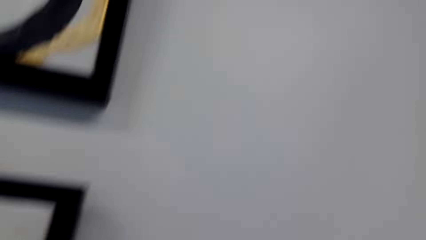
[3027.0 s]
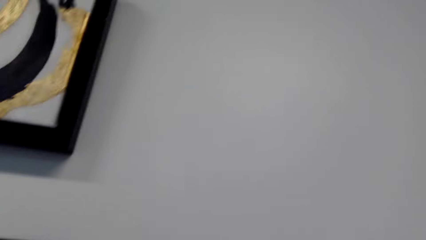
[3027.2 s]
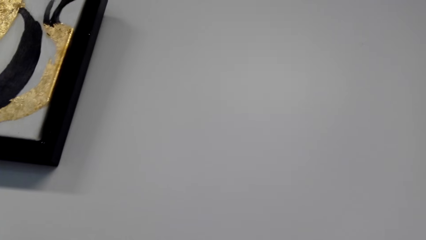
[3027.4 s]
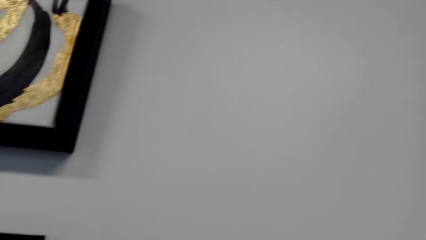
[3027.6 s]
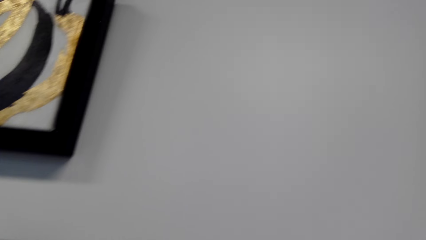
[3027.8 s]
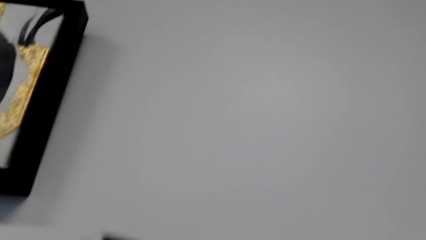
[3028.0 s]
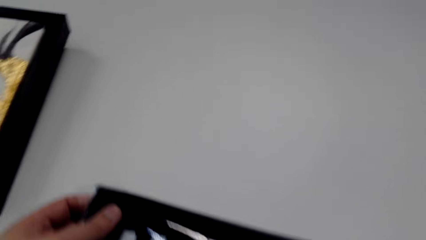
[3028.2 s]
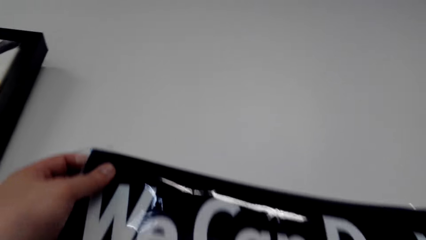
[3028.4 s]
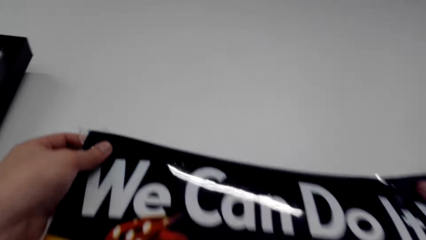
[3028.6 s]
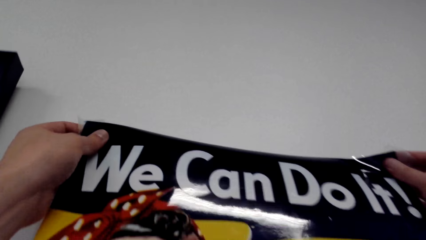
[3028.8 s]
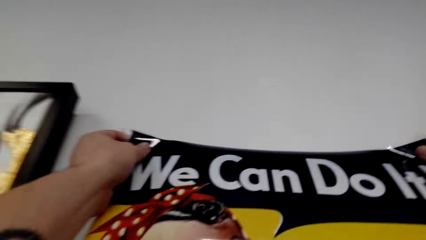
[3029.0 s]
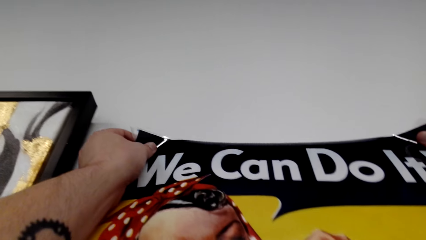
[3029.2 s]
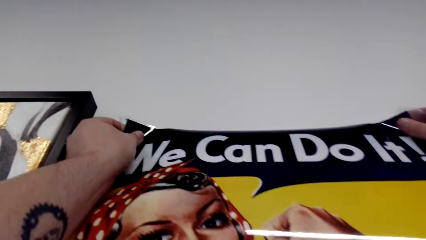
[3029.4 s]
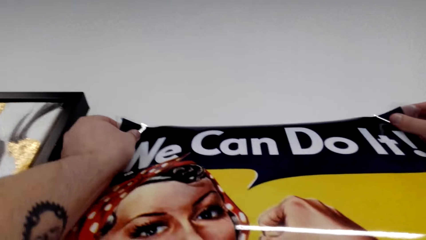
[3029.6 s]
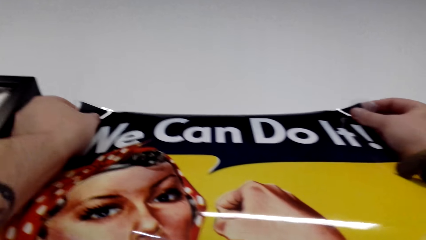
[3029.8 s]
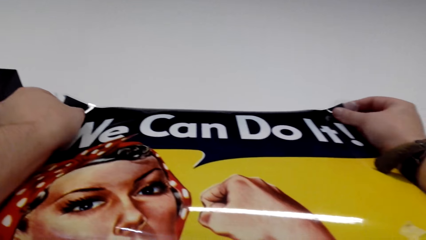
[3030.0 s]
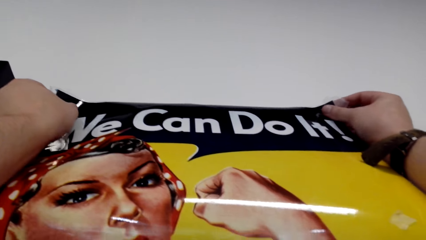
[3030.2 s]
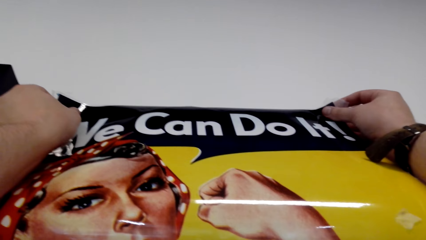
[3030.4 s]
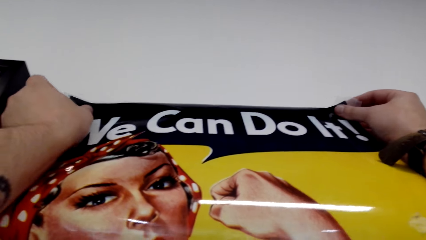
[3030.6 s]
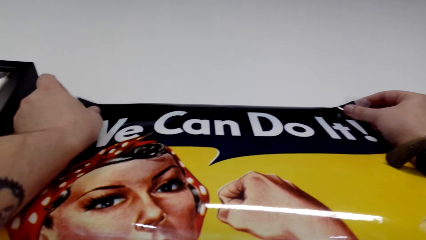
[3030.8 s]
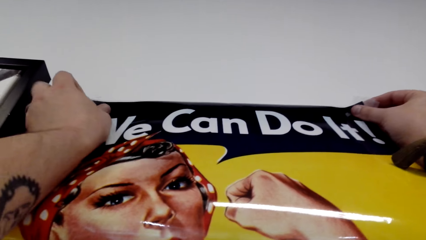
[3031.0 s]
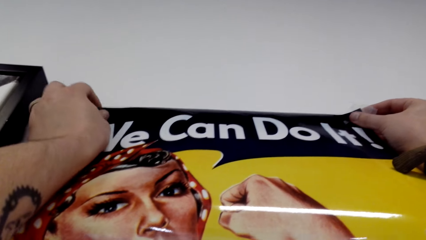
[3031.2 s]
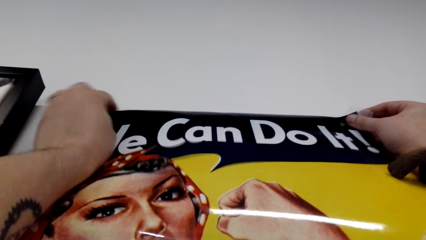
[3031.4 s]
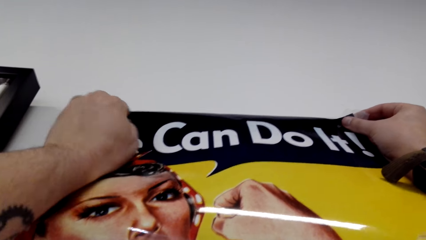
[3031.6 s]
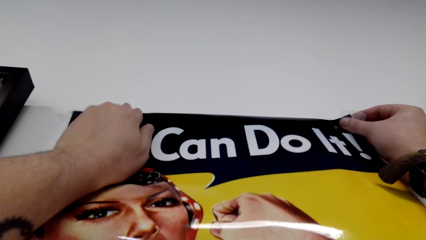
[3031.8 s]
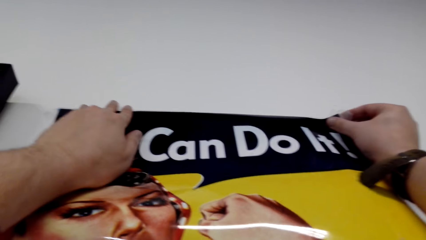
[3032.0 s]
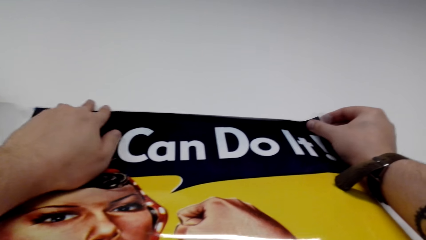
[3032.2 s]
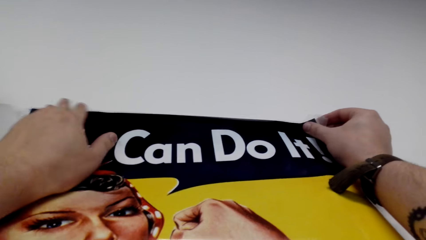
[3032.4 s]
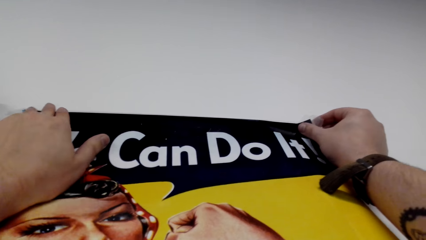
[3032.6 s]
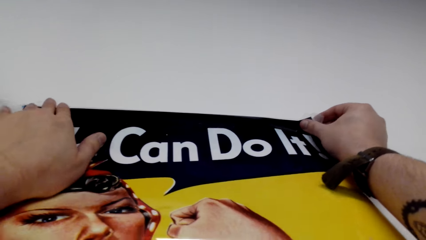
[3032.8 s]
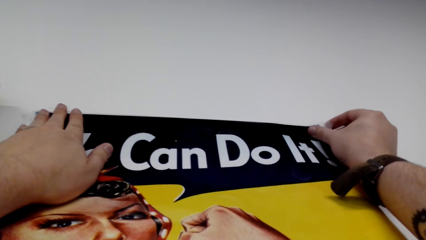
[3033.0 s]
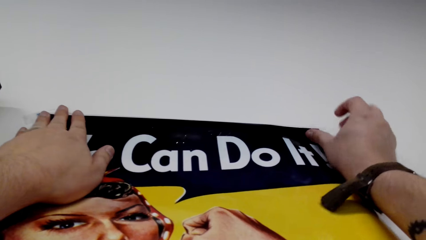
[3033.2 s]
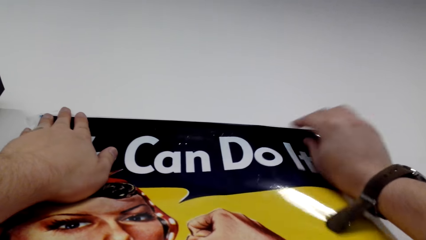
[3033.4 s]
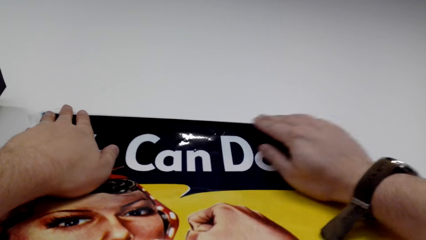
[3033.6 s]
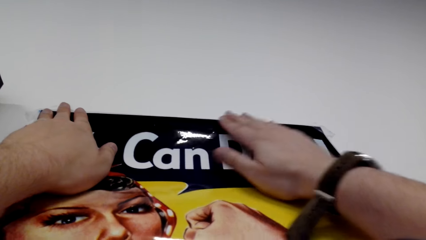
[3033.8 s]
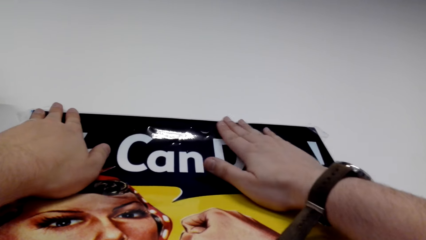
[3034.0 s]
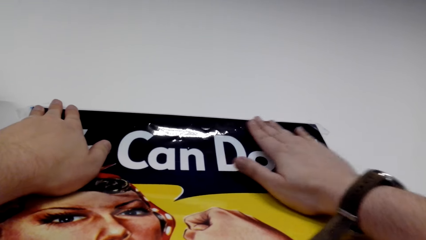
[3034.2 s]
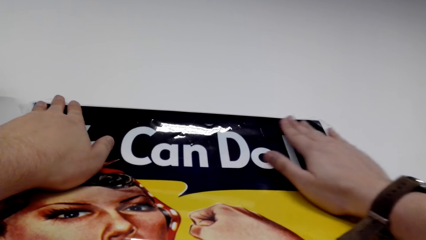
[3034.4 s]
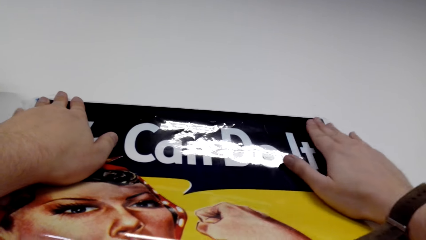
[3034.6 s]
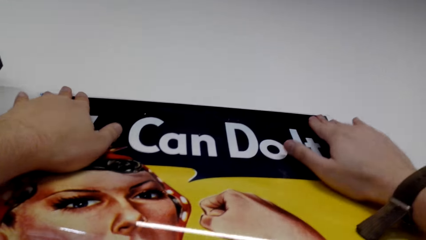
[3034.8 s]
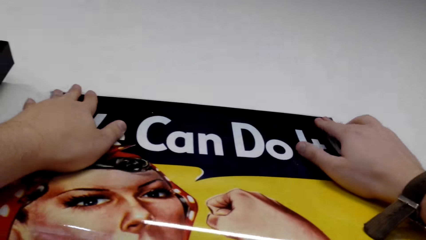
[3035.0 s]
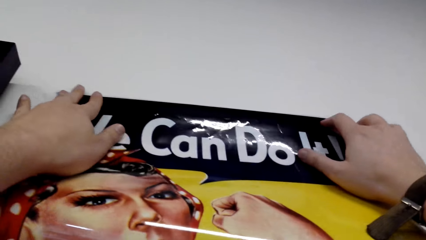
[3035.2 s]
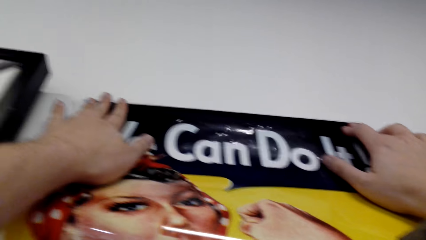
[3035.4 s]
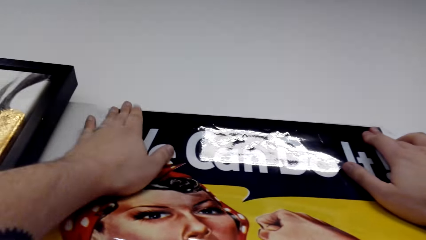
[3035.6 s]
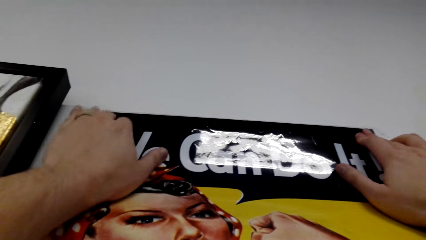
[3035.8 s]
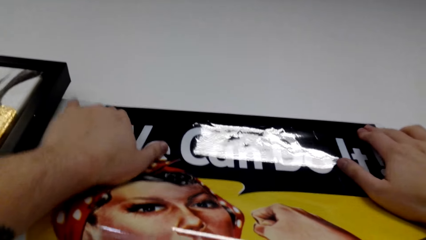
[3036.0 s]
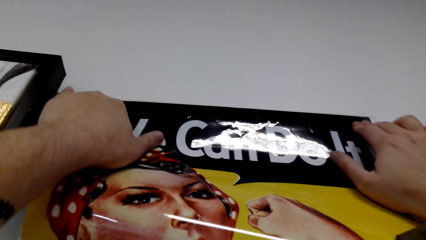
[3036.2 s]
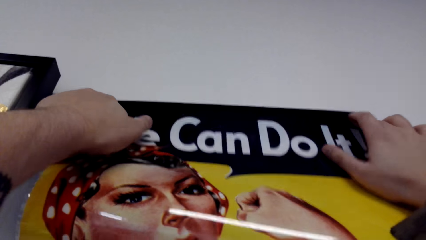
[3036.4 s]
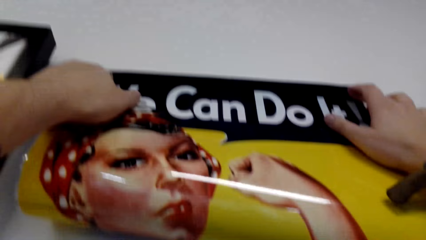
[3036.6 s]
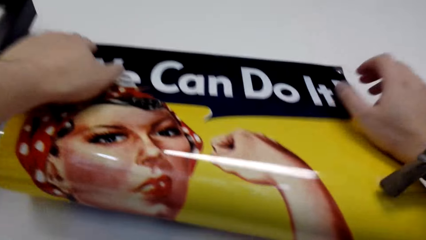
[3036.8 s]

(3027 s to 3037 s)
The camera wearer hangs a portrait on the wall. They spread a wall chart on the wall.

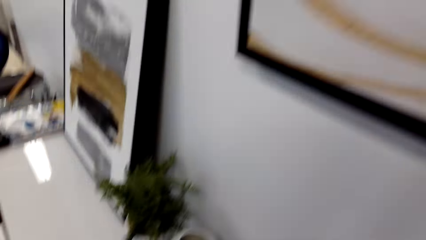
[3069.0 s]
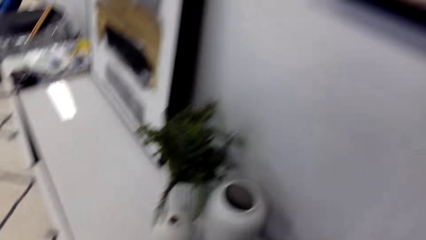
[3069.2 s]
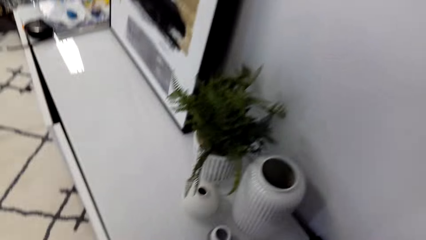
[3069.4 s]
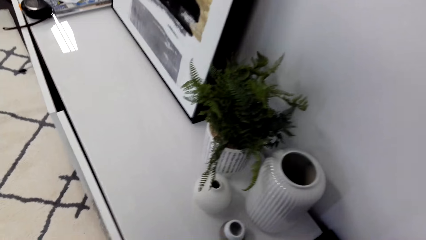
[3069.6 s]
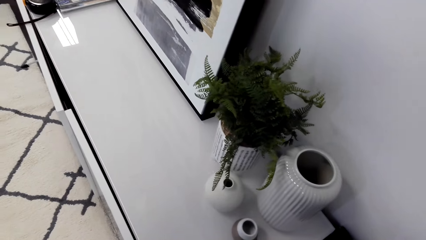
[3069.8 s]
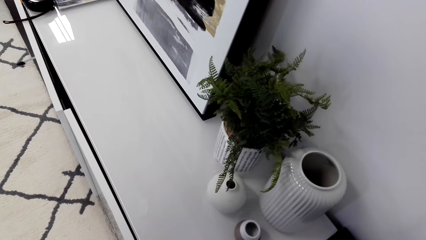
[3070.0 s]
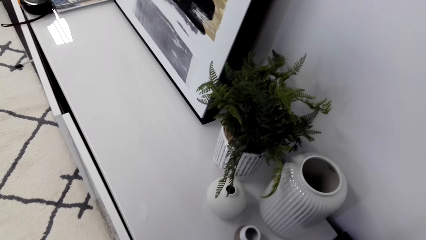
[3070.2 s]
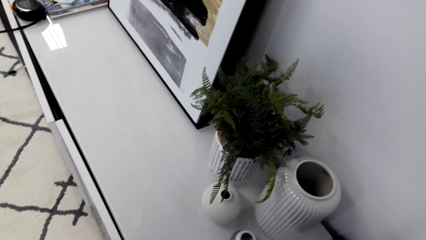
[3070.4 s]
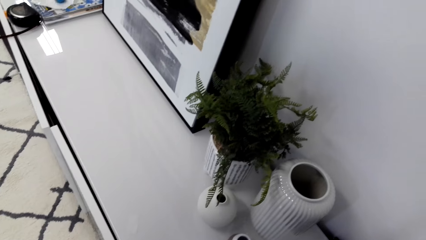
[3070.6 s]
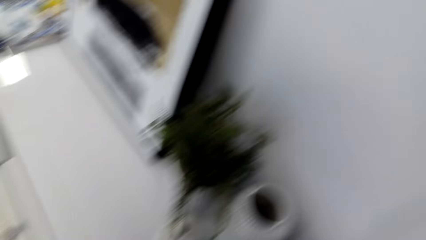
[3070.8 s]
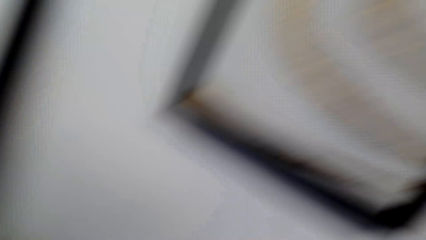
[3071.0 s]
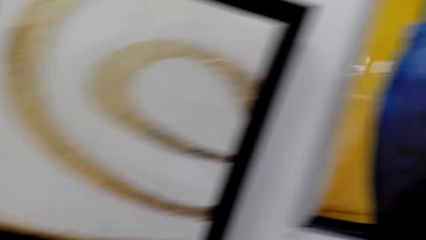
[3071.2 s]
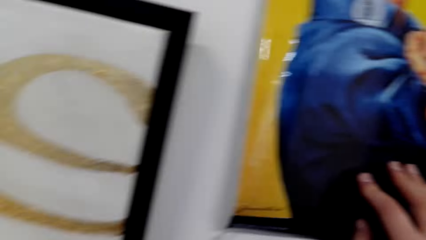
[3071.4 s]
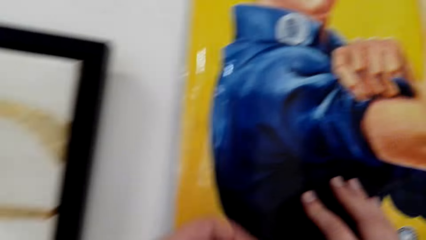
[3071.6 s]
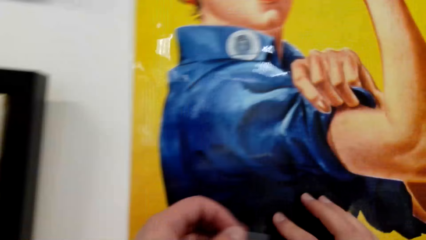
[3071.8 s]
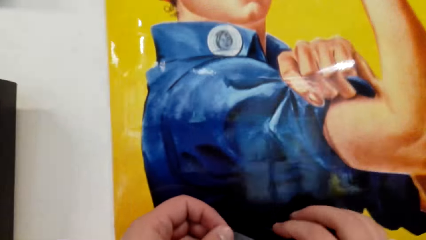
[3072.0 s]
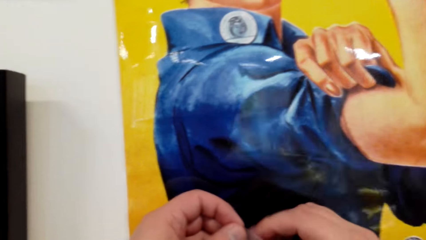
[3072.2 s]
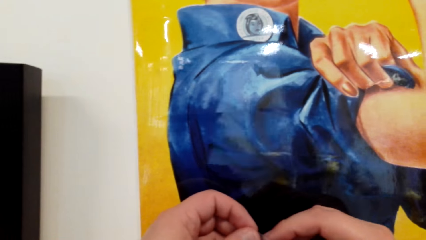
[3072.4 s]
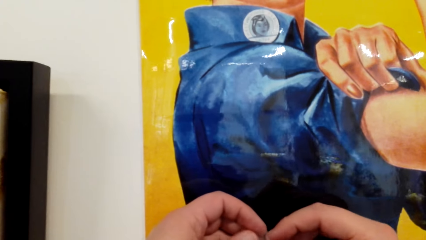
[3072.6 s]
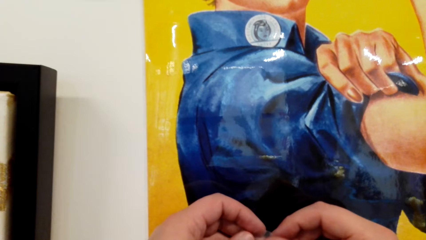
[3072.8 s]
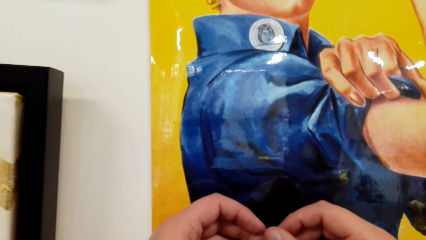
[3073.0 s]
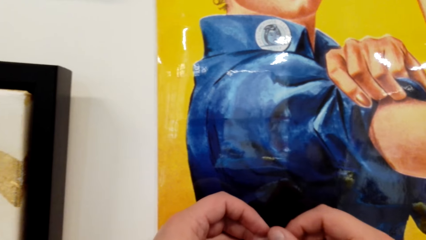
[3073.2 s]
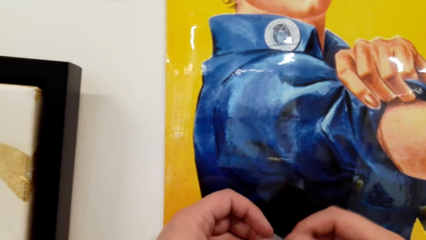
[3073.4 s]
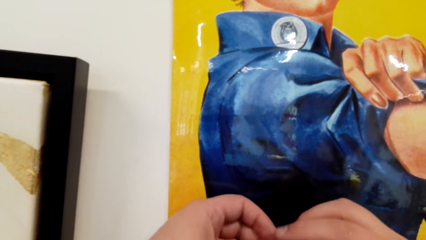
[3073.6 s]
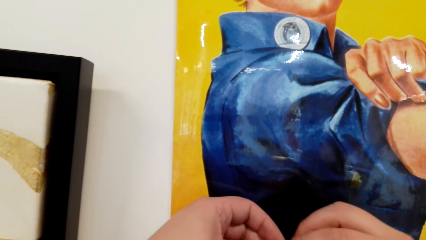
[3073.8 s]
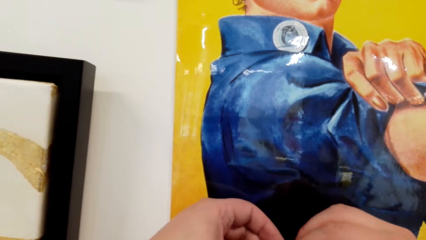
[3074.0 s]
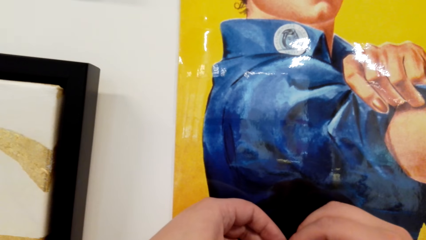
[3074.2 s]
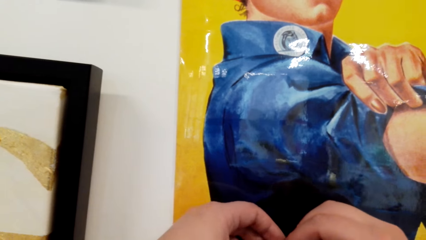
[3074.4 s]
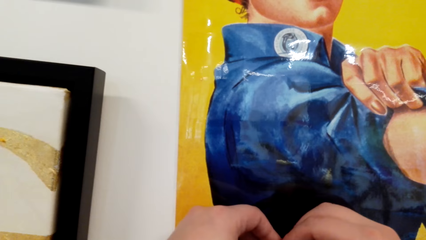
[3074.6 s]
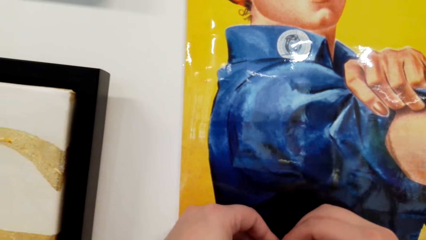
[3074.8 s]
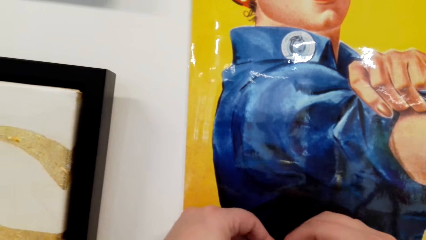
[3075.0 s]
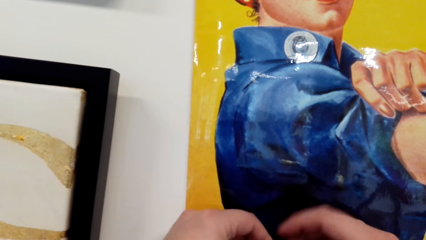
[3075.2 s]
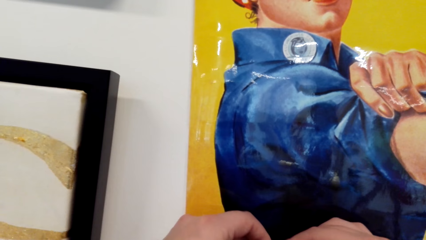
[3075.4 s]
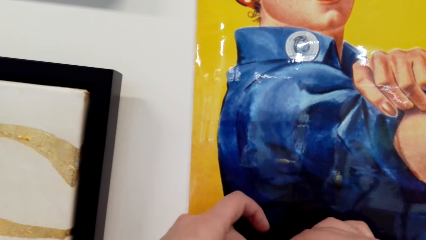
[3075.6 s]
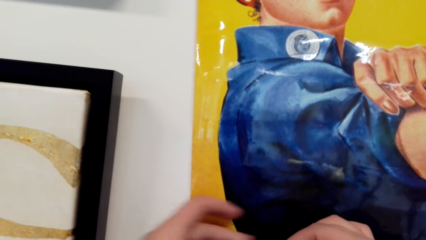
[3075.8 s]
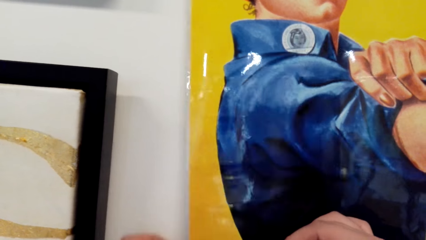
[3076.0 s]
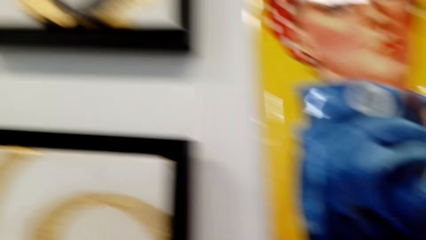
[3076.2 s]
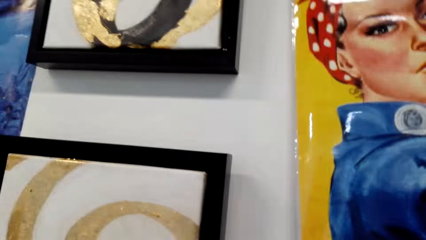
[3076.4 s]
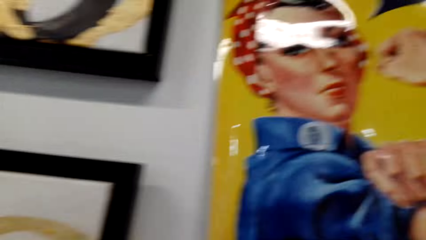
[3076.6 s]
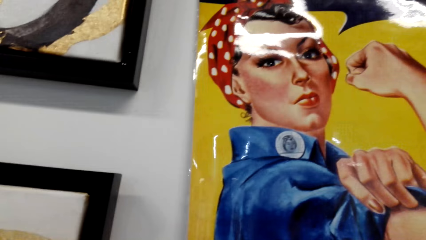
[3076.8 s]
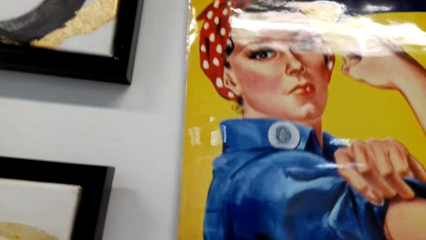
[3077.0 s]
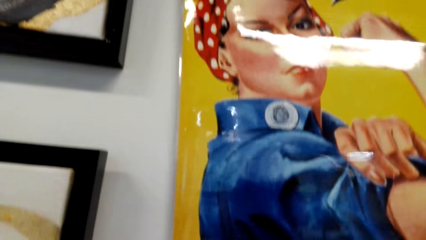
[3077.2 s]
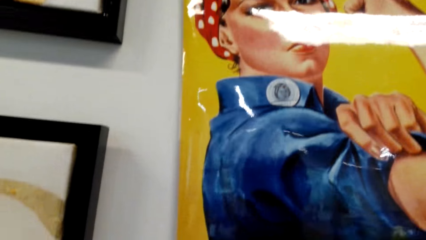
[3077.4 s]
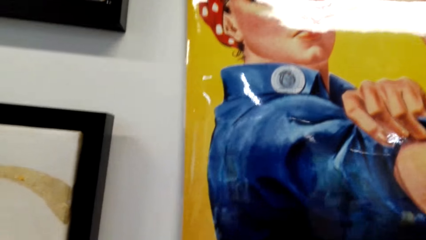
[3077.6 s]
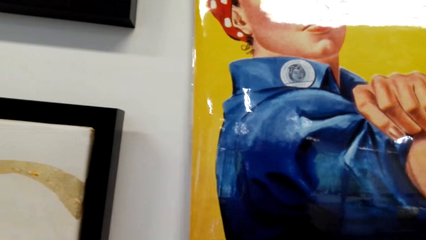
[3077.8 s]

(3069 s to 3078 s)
The camera wearer looks around. They stick a portrait on the wall.
